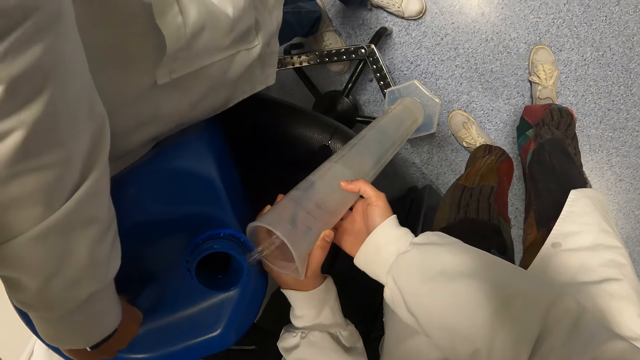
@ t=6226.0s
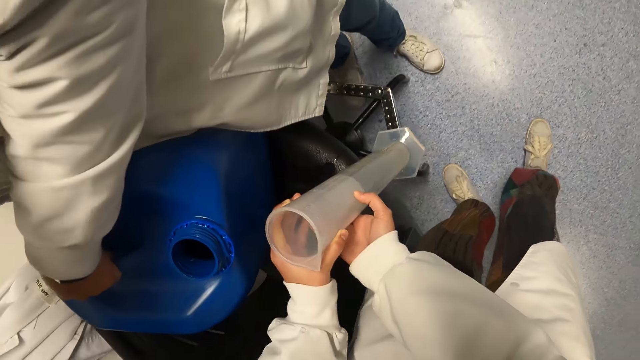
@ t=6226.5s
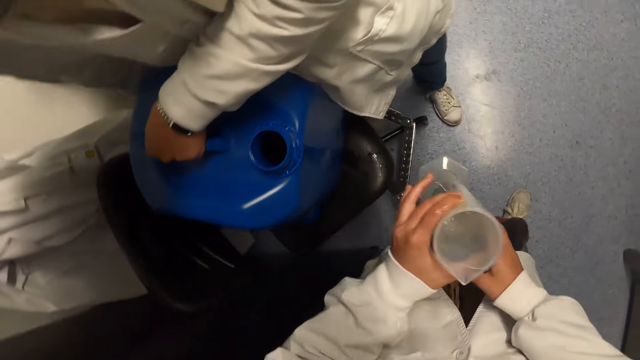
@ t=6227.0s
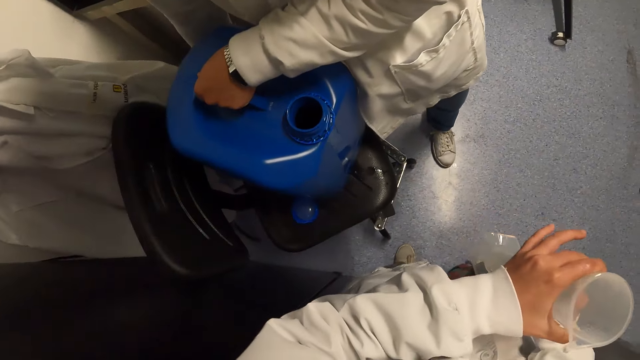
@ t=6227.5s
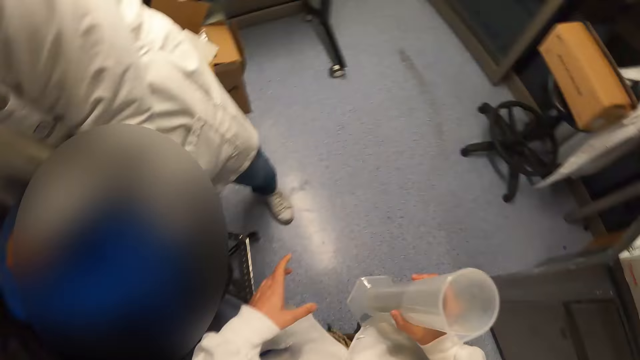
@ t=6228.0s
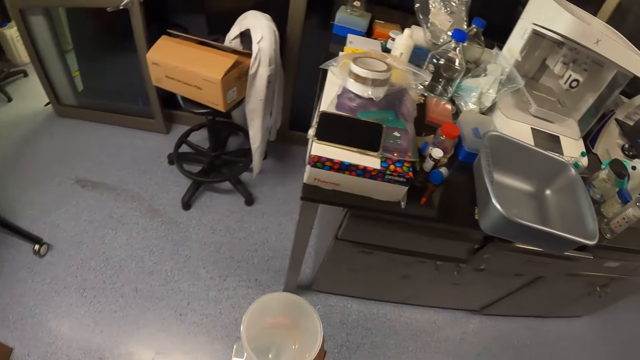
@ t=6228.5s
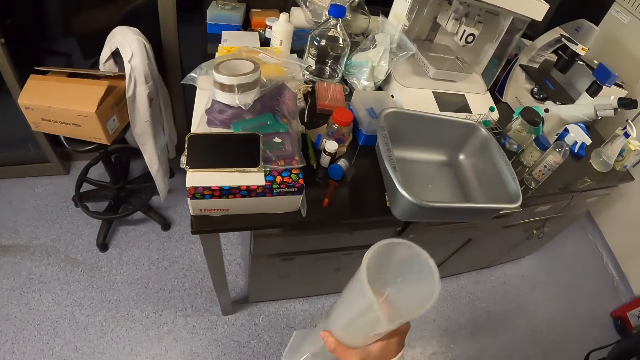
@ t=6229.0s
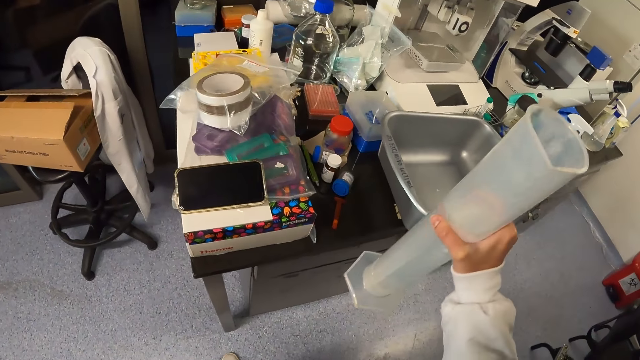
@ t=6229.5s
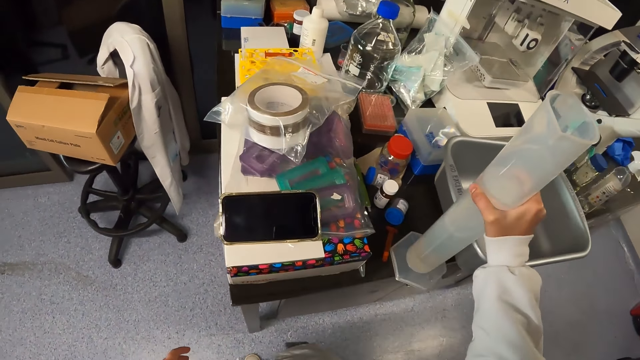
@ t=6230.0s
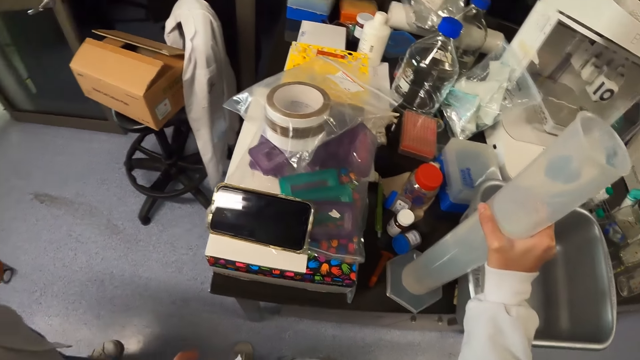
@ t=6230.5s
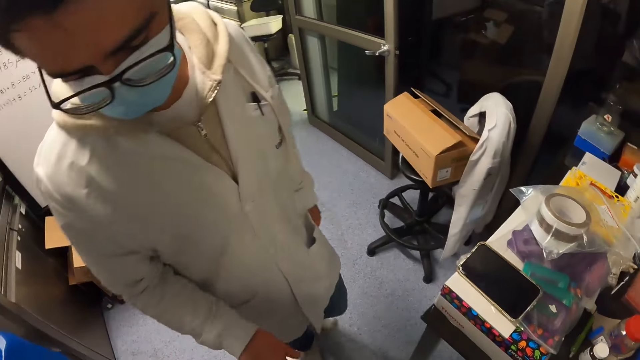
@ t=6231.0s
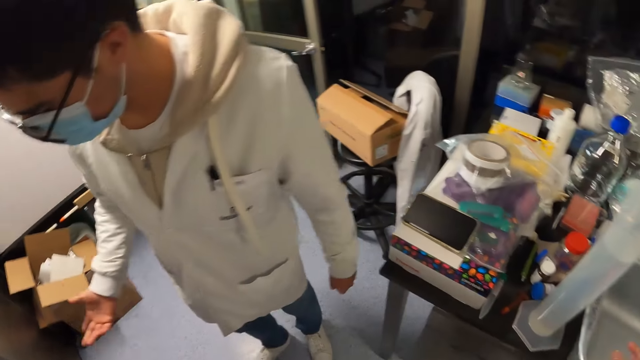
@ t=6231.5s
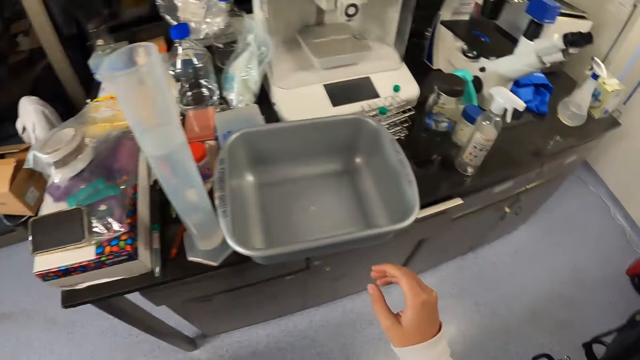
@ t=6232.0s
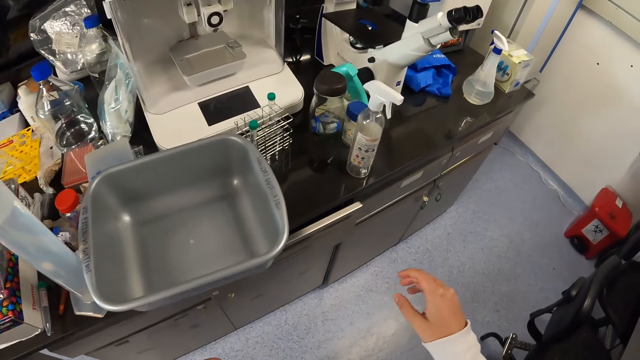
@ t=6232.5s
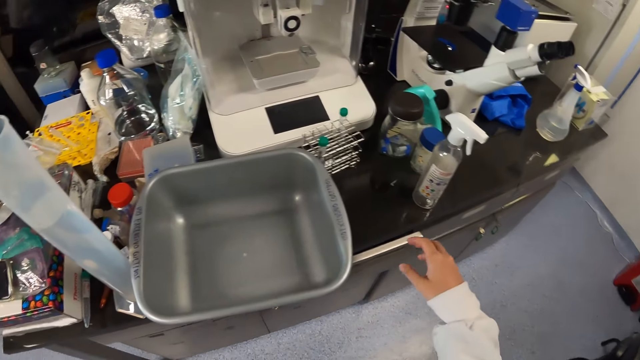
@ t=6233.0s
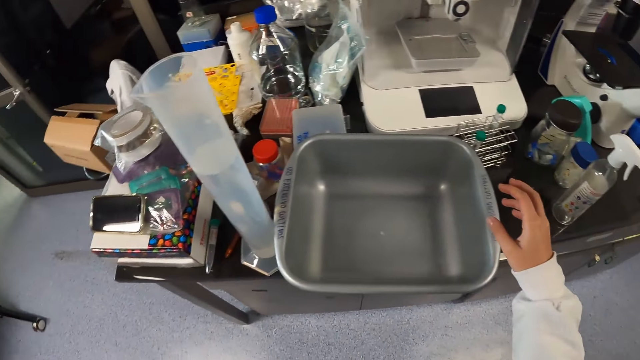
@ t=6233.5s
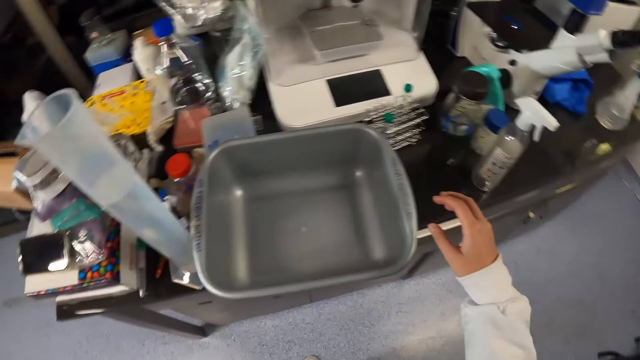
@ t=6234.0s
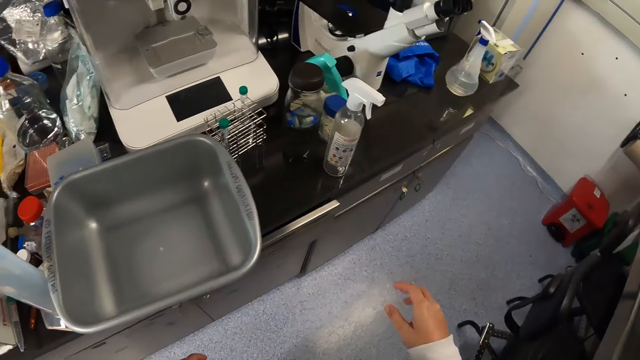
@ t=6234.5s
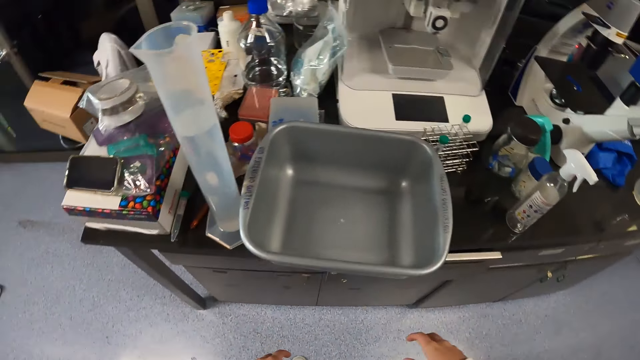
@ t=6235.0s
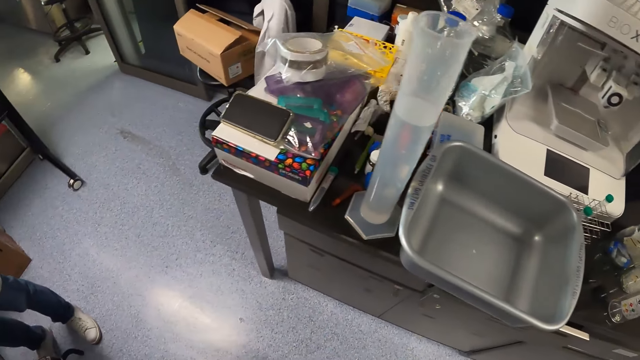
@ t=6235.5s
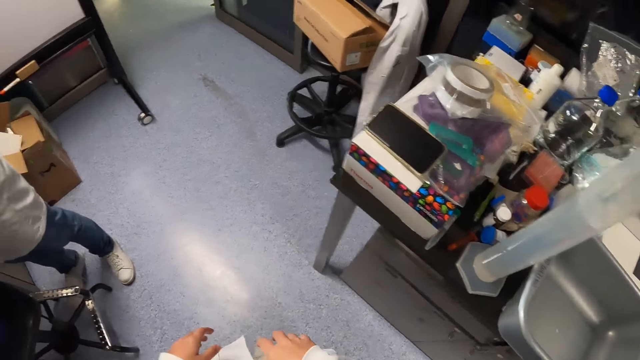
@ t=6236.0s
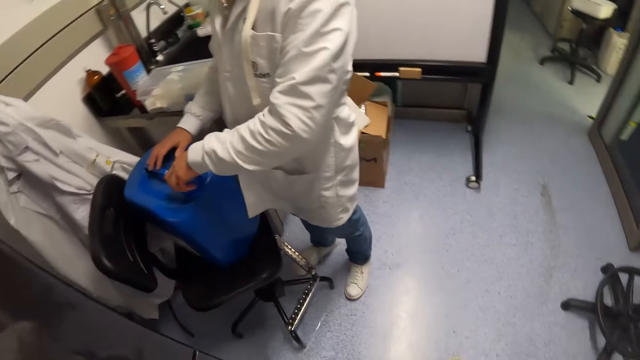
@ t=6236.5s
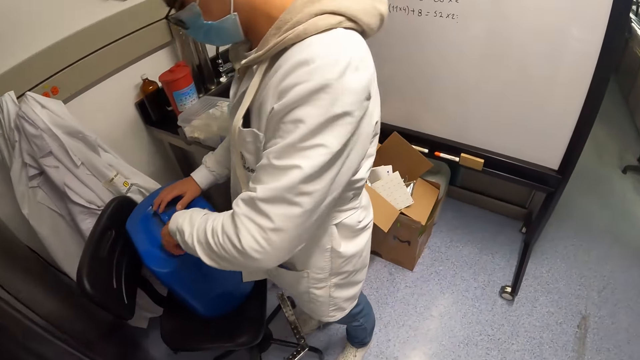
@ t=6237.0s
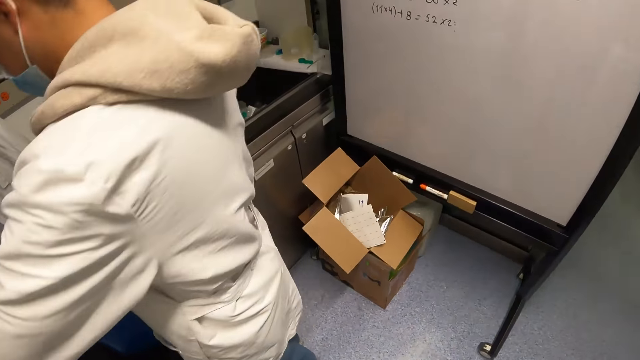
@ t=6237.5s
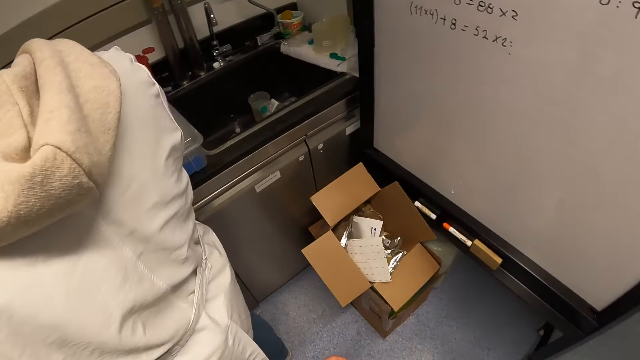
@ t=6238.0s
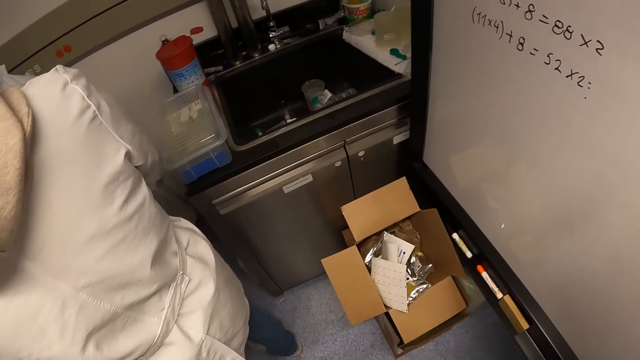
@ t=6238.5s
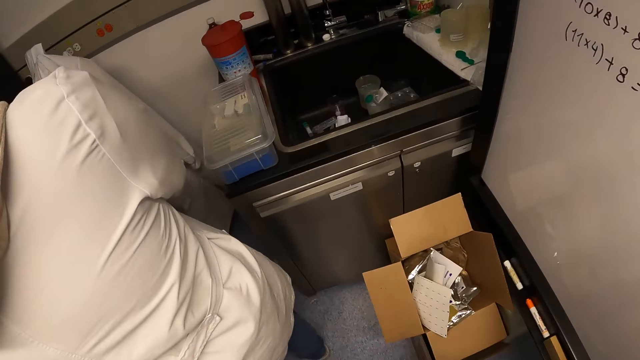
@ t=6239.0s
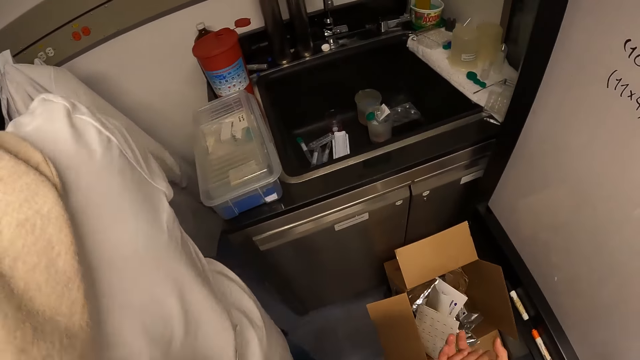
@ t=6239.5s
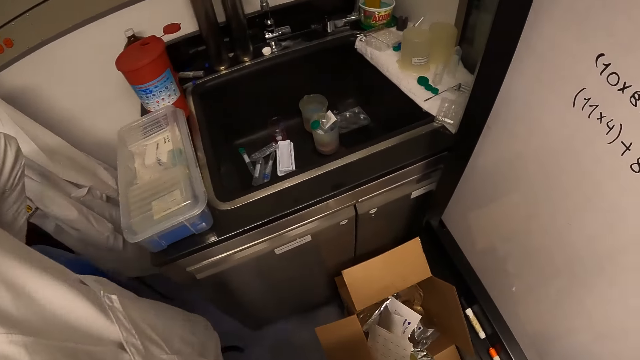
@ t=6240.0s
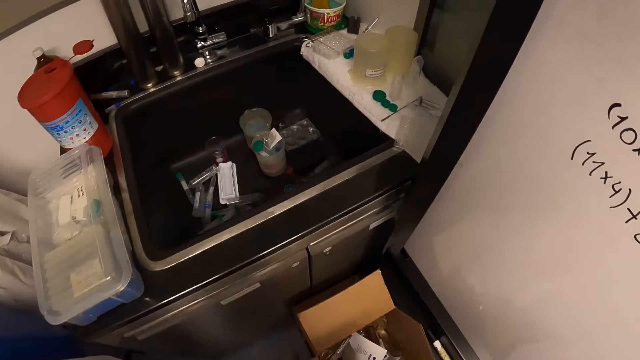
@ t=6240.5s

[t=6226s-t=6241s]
A man puts the water jerrican on the chair. The camera wearer carries the water flask to the countertop. They walk around the laboratory. They drop the flask on the countertop. They stare around the laboratory. The man gestures and converses to the camera wearer. The man walks around the laboratory. The camera wearer walks rounds in the lab room. The man tightens the water container with its lid on the chair.

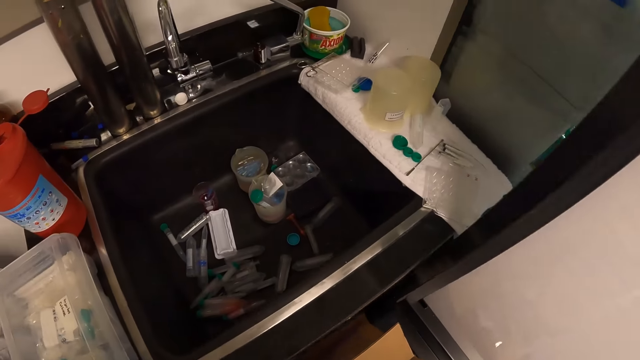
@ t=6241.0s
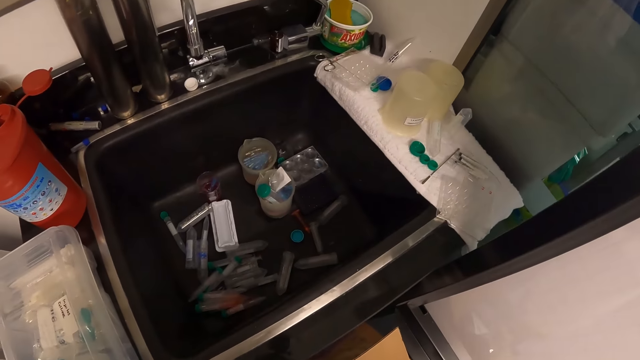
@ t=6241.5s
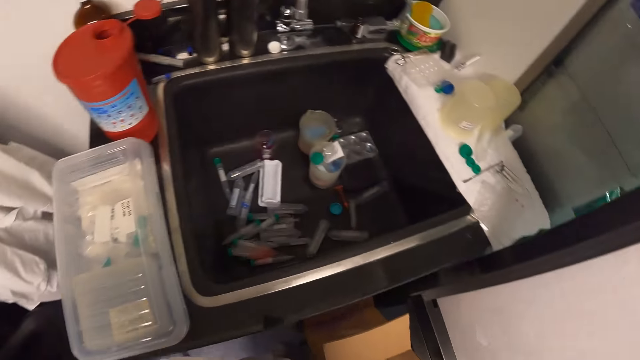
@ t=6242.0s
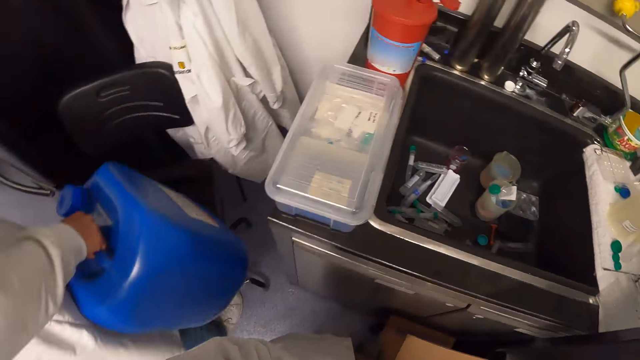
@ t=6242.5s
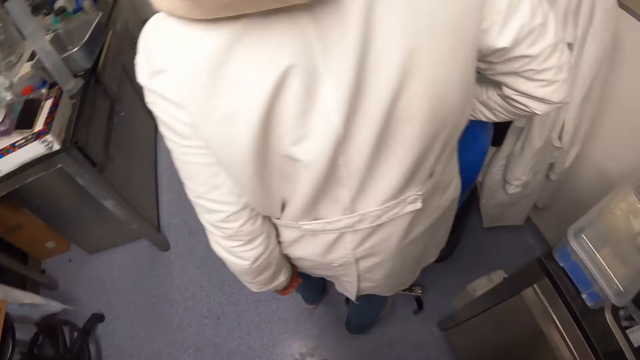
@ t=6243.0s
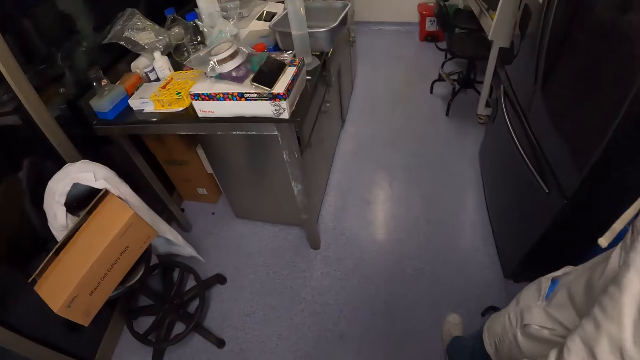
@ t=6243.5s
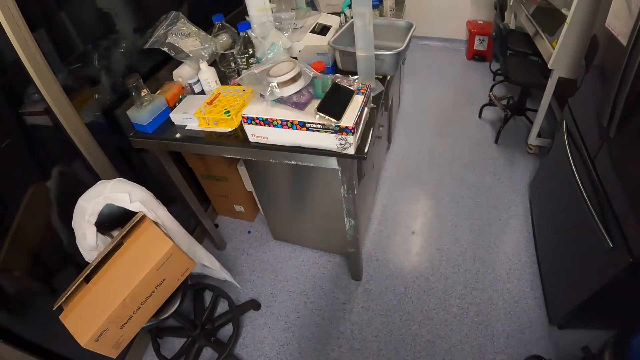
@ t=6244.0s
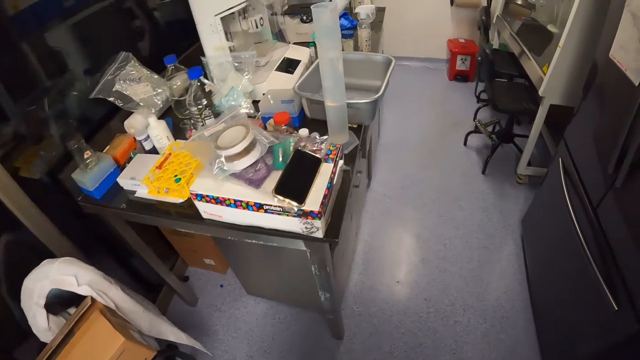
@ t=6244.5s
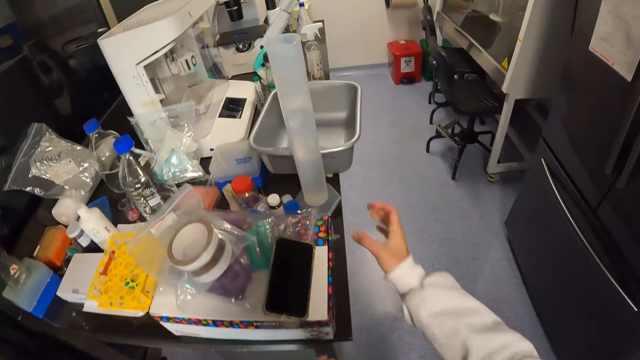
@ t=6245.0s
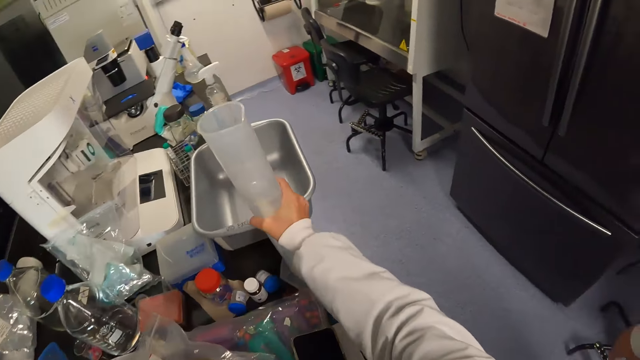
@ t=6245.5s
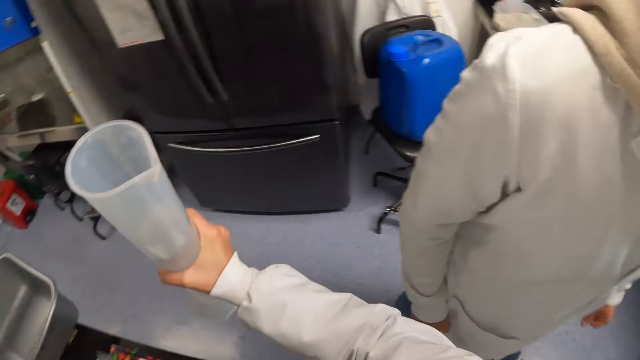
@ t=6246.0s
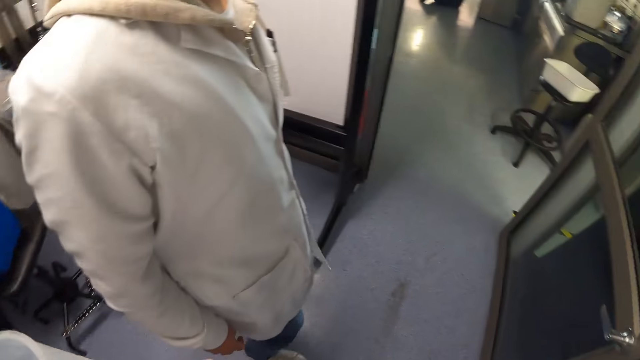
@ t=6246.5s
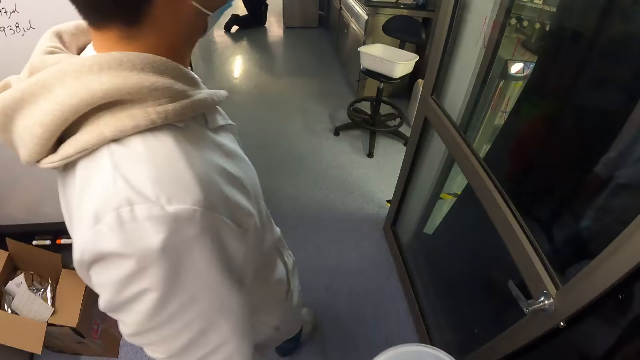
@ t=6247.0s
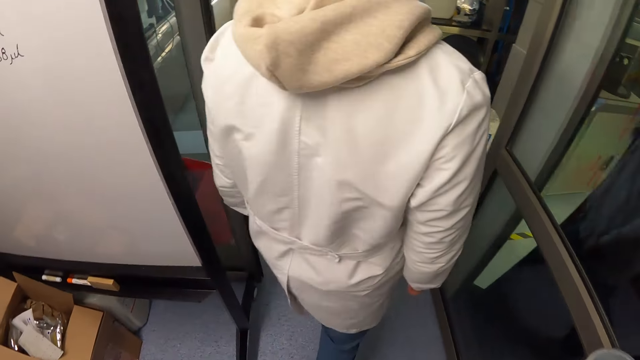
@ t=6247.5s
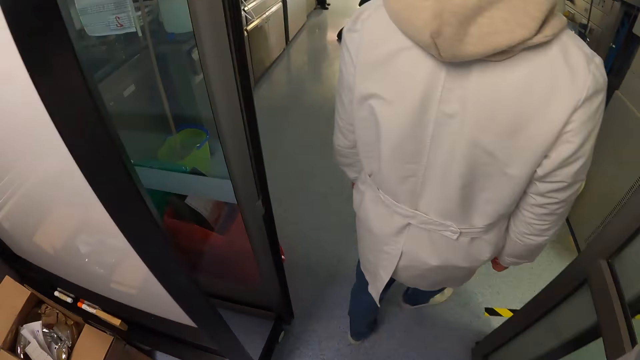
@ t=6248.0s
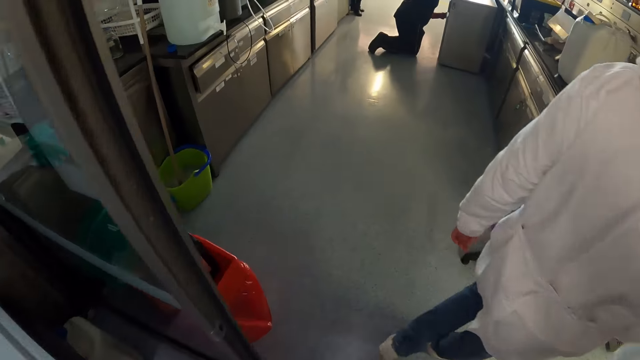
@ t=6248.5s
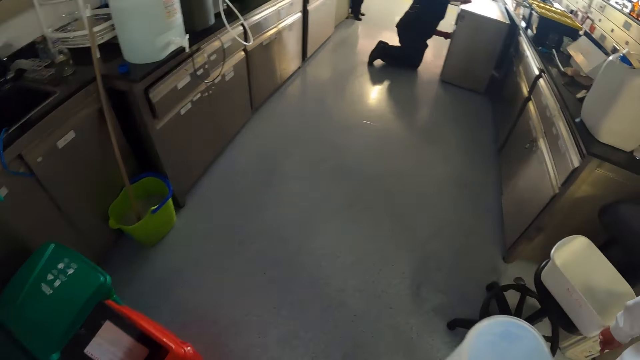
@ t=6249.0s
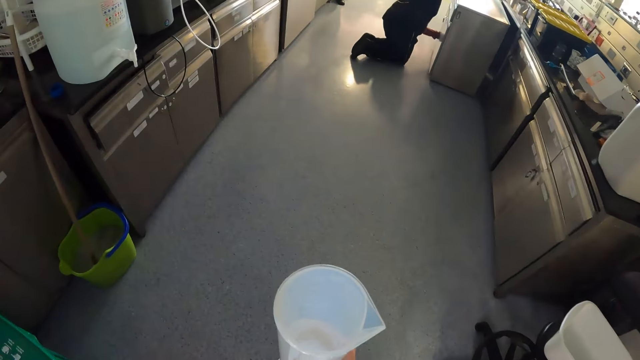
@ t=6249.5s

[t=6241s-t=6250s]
The camera wearer takes the flask from the countertop. They carry the flask to another room. The man walks past the camera wearer to another room. The camera wearer and the man walk around the laboratory.
